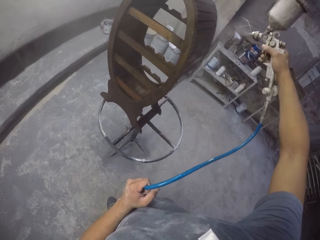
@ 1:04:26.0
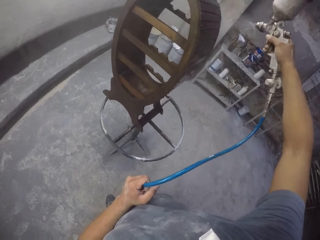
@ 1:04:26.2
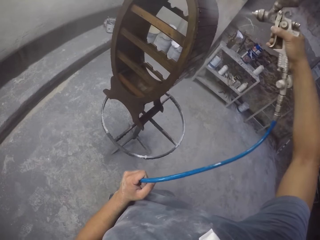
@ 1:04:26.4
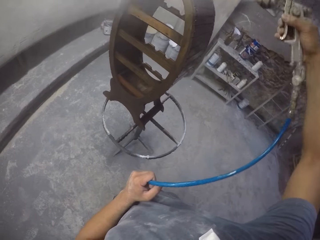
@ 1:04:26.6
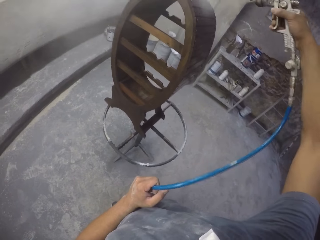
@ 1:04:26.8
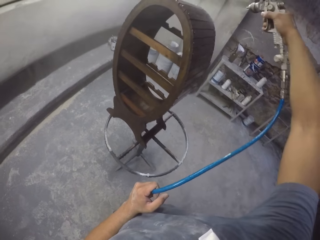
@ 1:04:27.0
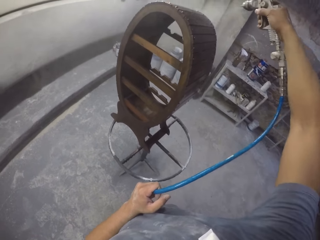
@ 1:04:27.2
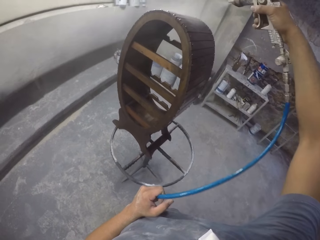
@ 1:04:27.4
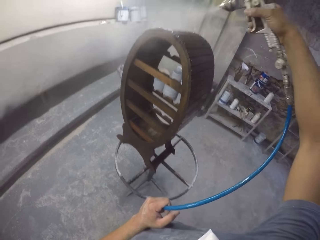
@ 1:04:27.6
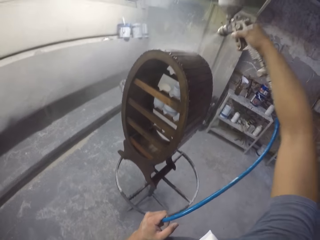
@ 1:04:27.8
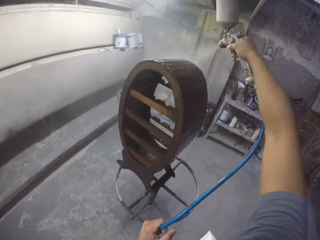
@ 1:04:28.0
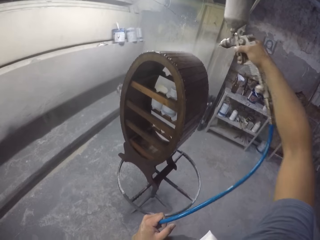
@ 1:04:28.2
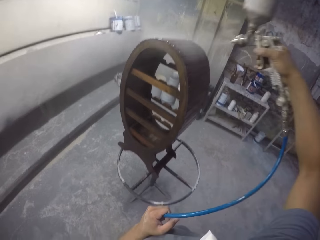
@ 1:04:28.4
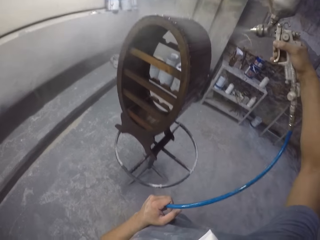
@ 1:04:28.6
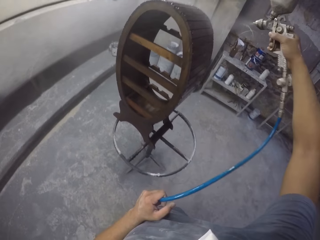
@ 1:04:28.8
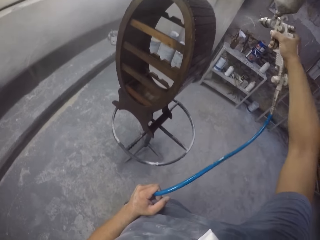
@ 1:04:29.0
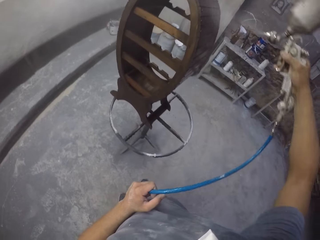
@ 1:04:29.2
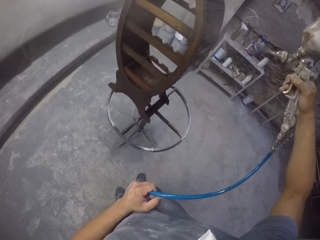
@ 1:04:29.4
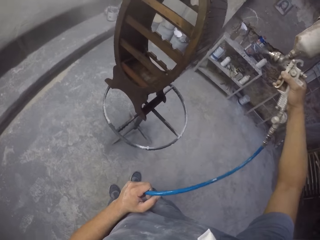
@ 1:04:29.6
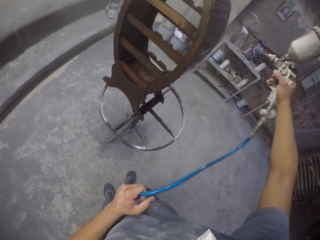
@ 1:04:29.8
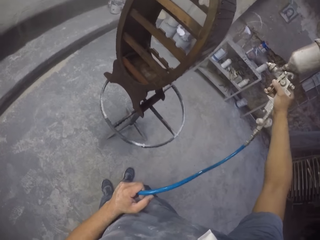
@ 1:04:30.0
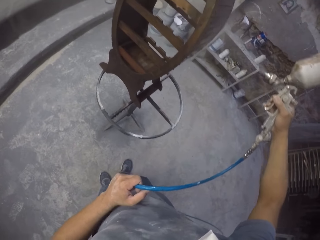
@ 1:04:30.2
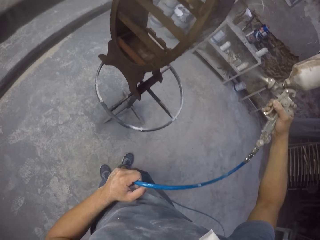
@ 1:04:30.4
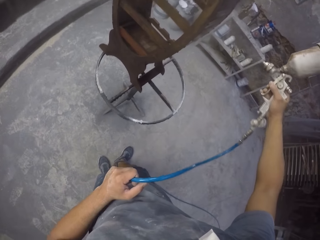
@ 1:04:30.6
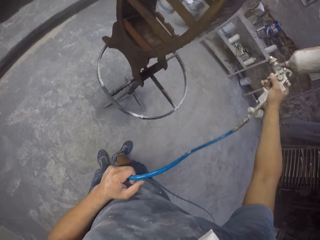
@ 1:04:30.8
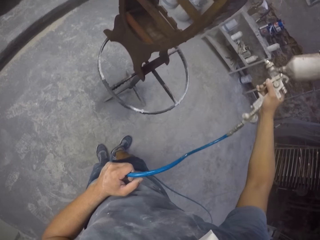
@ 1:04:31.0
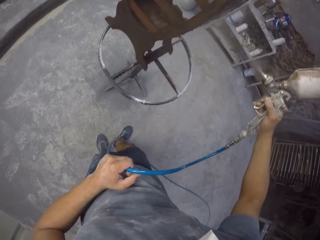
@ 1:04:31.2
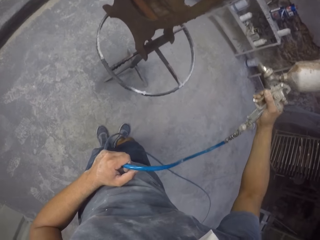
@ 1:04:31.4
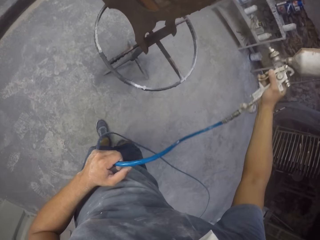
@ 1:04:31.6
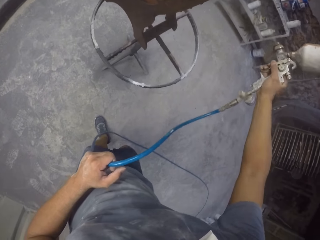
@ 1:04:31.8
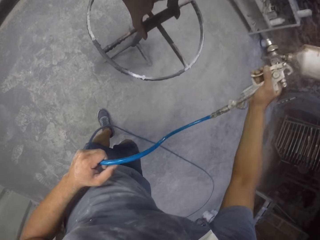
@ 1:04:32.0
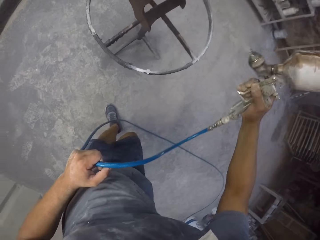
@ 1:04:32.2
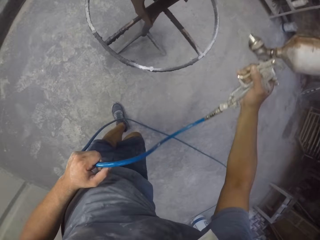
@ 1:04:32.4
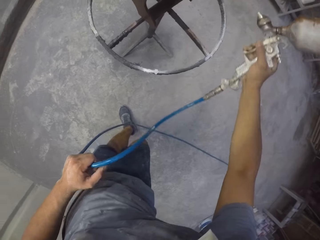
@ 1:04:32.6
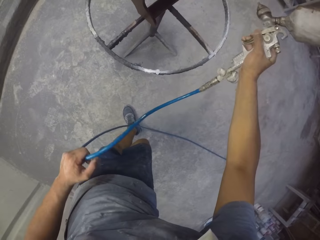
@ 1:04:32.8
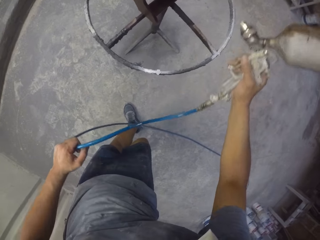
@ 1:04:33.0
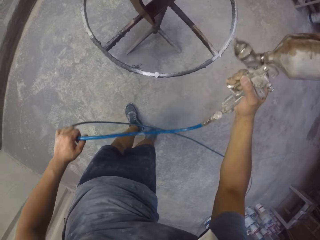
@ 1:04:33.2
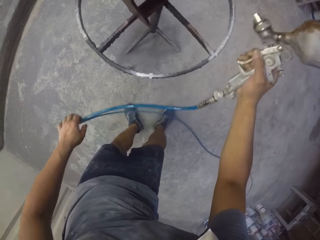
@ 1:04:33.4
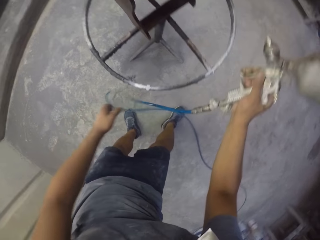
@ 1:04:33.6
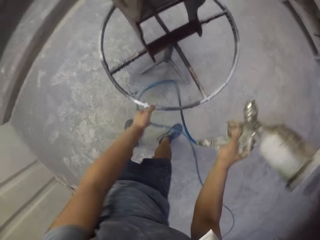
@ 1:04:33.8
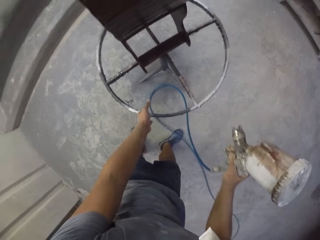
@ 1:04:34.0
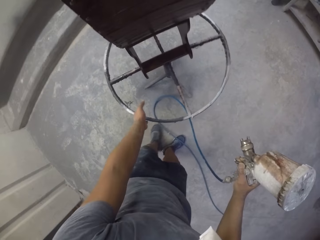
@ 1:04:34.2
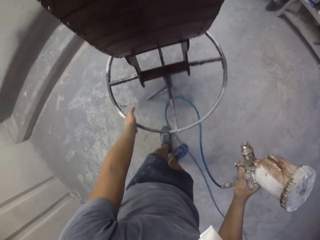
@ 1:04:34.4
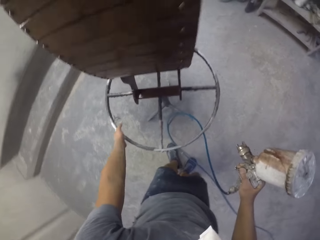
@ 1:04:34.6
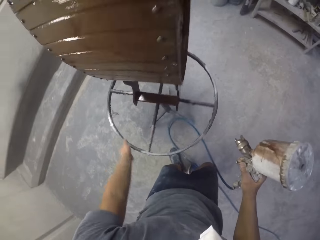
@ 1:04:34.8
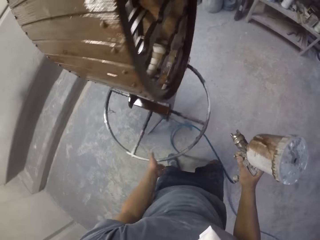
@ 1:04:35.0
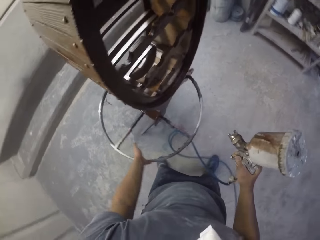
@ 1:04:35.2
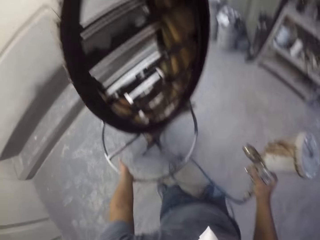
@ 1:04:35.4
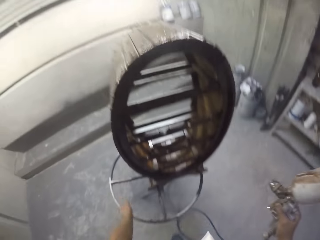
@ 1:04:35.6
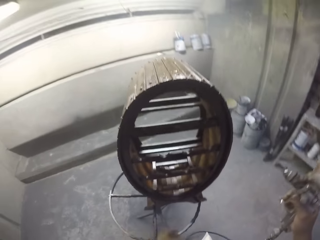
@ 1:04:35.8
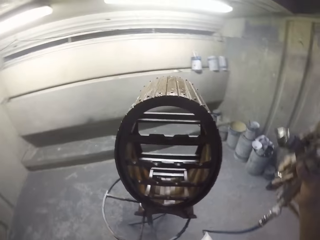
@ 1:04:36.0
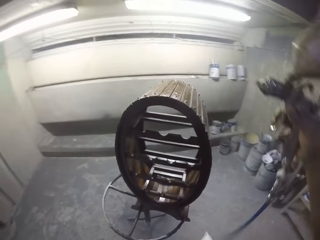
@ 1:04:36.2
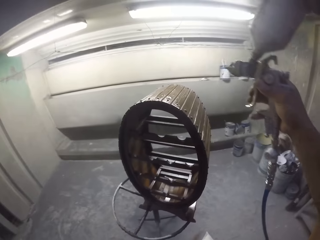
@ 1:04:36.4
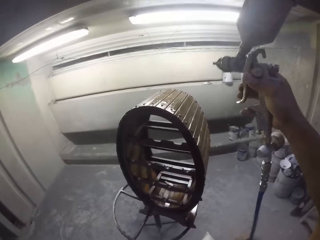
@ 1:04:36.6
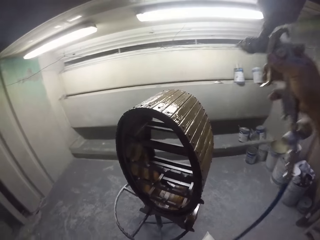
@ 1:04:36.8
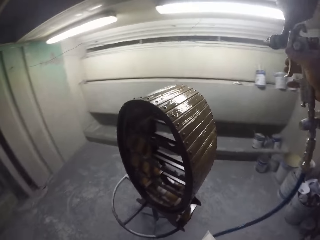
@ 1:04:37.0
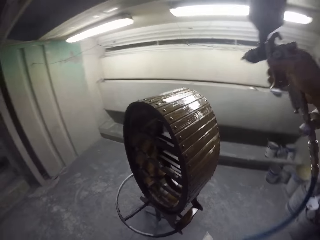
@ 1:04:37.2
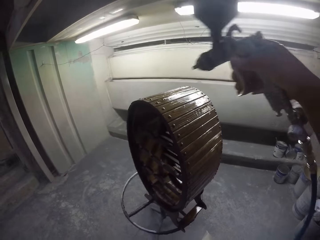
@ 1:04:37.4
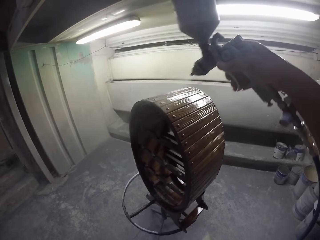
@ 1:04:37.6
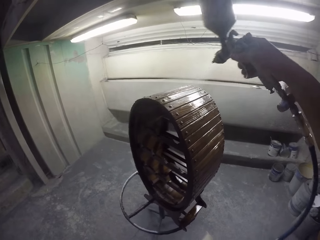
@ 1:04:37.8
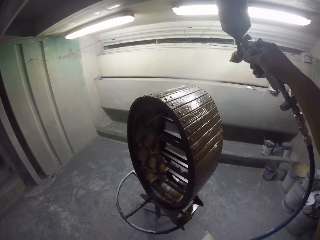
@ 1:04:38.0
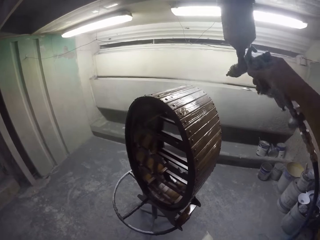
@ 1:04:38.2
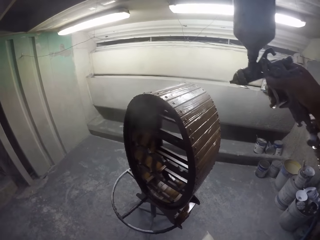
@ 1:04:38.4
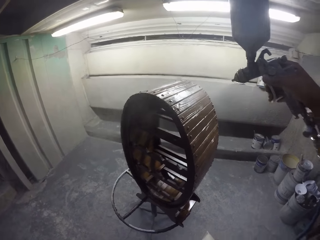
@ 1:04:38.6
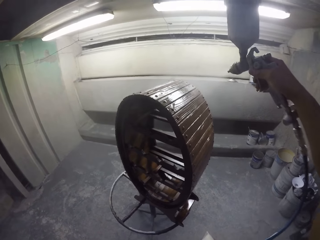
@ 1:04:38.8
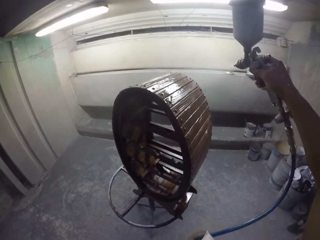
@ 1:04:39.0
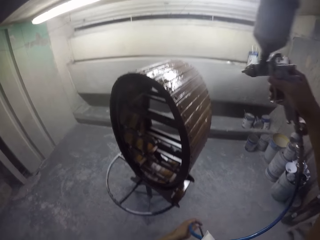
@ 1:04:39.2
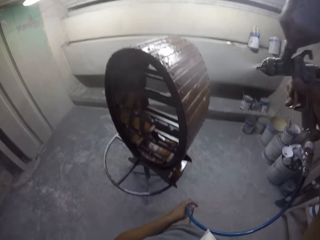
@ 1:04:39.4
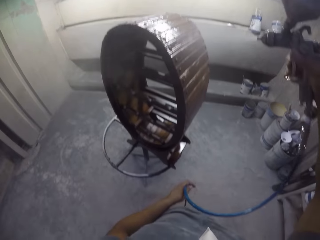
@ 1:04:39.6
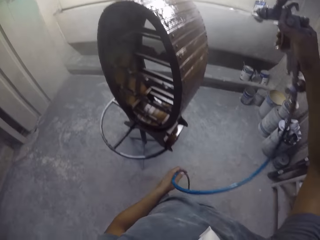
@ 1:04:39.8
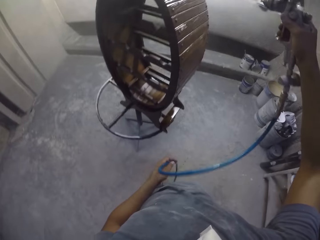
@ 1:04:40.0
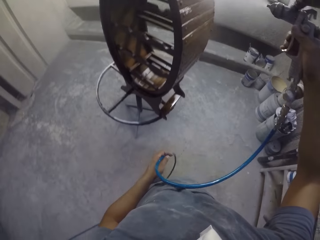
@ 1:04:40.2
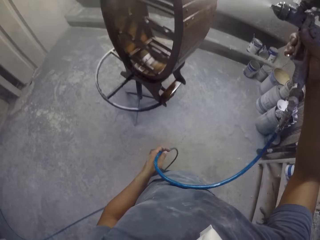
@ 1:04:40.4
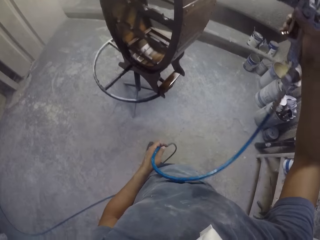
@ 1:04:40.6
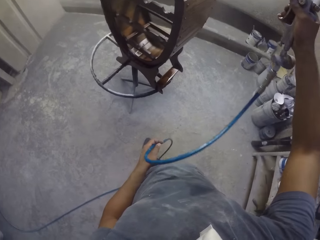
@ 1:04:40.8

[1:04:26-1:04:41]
The camera wearer holds a pipe. They spray the furniture with a spray paint gun. They rotate a stand with the left hand. They spray the wooden stand with the spray gun.

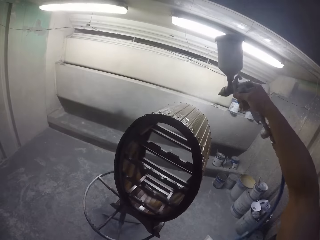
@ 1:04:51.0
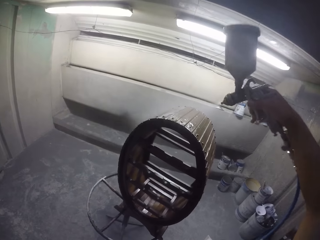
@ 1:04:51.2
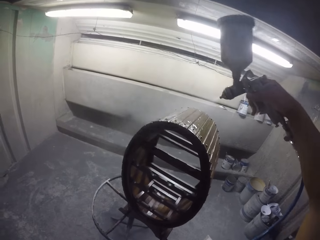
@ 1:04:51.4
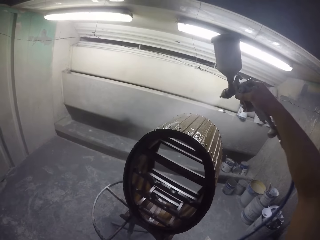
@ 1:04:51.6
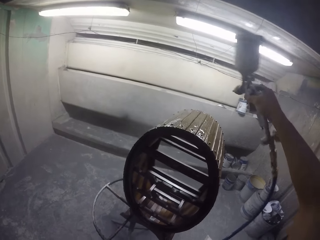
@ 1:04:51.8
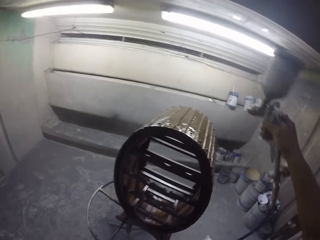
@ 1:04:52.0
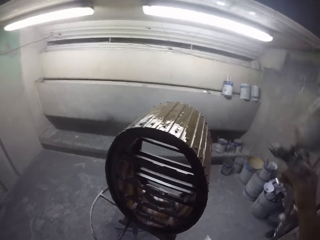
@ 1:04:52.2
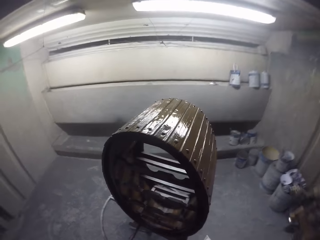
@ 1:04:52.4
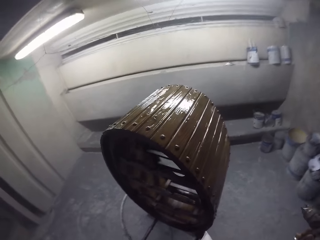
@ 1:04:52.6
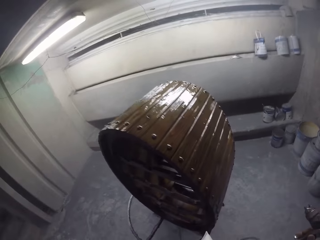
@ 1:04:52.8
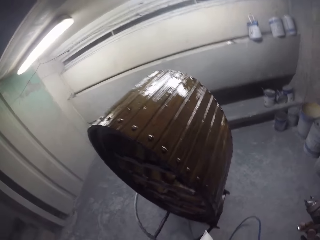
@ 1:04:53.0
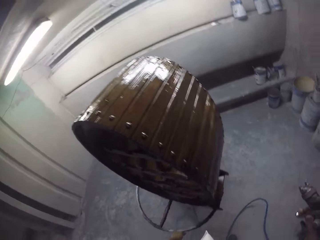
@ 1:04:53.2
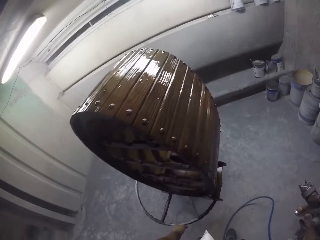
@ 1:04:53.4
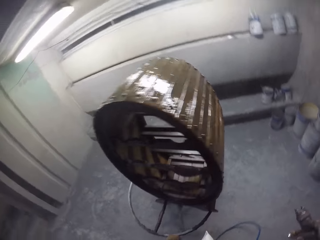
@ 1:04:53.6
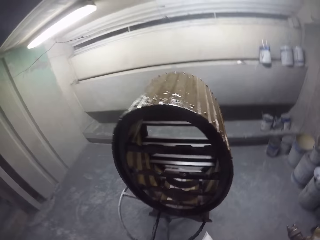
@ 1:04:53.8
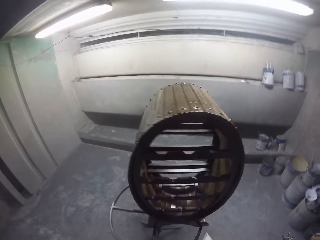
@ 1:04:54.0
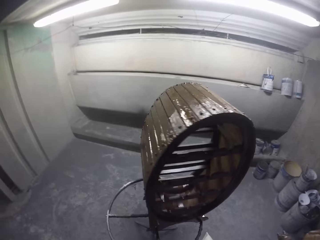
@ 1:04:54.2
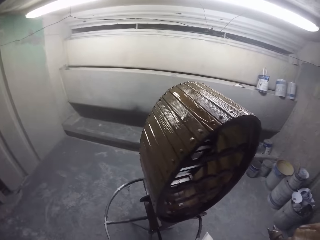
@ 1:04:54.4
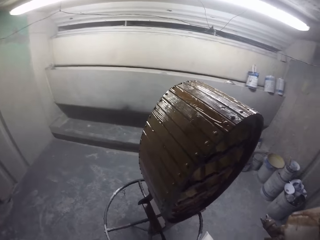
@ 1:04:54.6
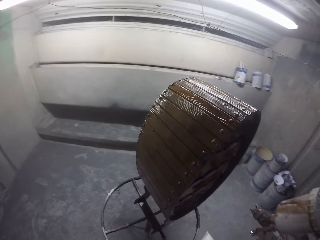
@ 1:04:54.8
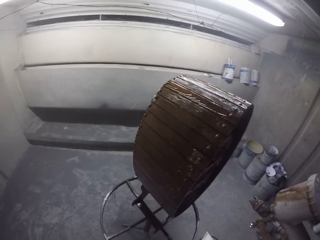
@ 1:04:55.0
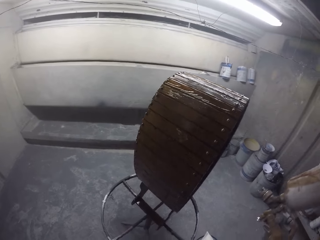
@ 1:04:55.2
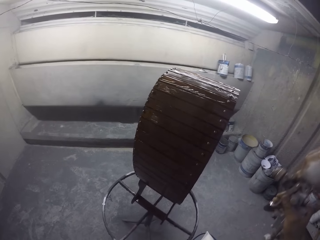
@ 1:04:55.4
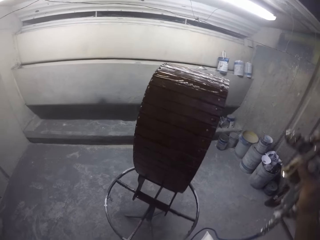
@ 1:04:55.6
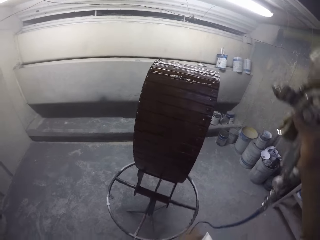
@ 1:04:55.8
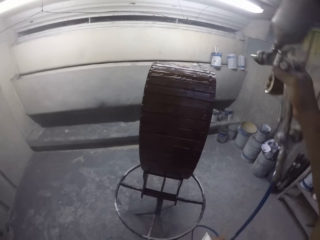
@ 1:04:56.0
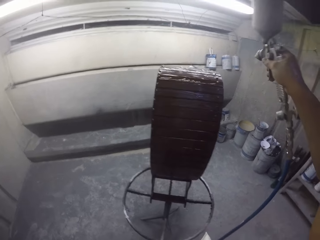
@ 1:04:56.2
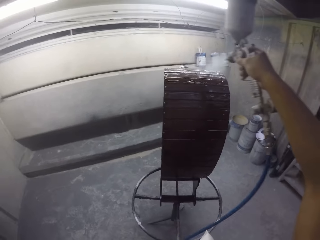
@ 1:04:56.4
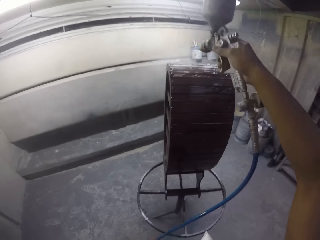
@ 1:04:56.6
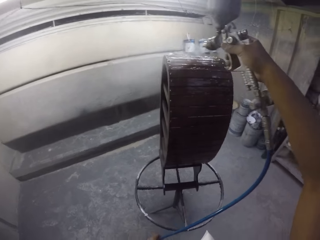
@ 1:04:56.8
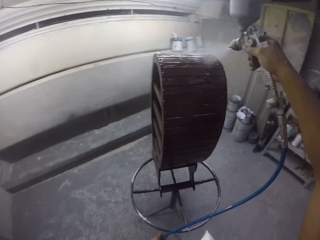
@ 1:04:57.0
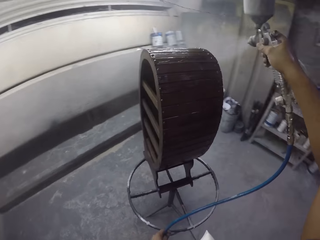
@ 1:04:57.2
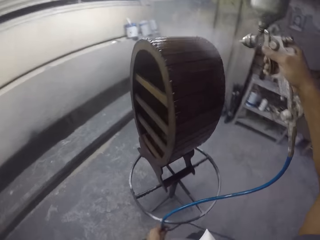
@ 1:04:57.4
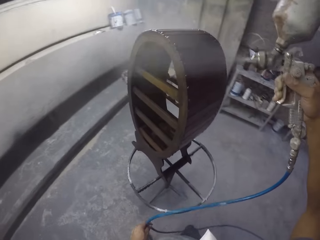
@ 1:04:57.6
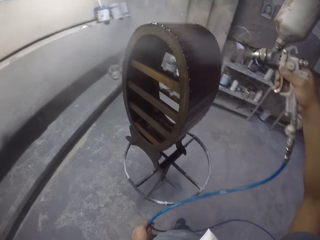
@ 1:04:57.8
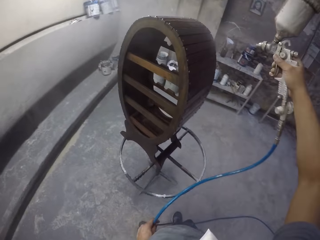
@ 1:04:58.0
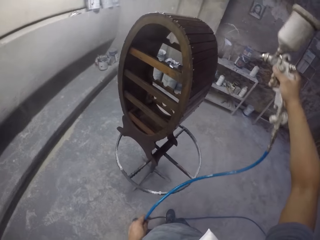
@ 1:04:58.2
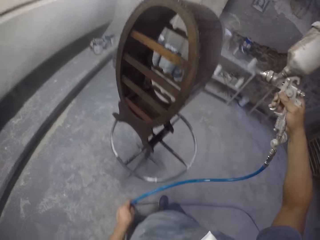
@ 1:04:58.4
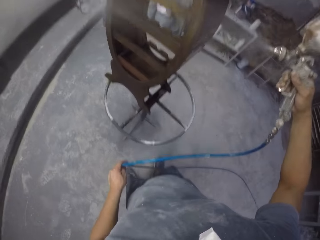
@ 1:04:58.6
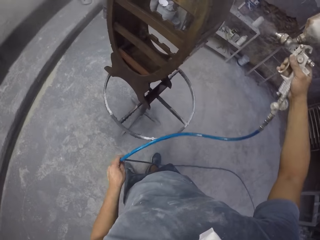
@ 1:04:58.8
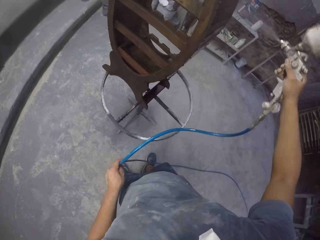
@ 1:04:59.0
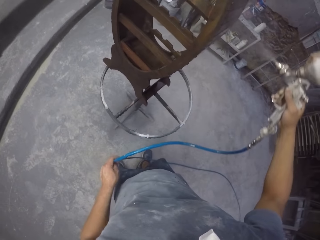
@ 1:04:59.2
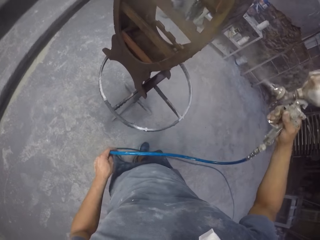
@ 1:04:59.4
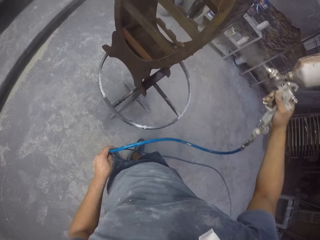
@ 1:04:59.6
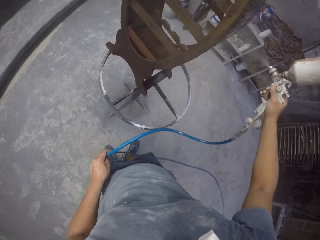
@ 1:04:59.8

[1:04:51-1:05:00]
The camera wearer looks around. They rotate a stand with the left hand. They spray a wooden stand with a spray gun.
